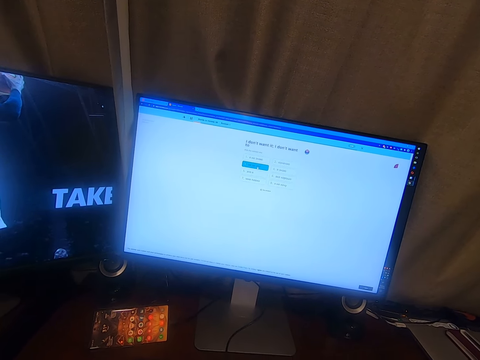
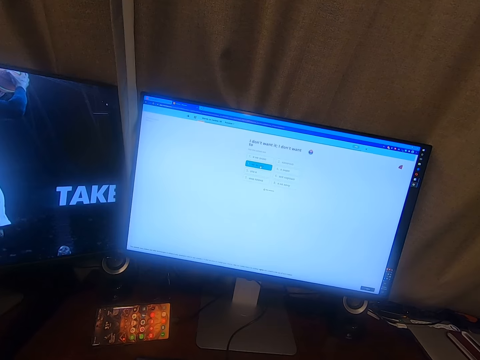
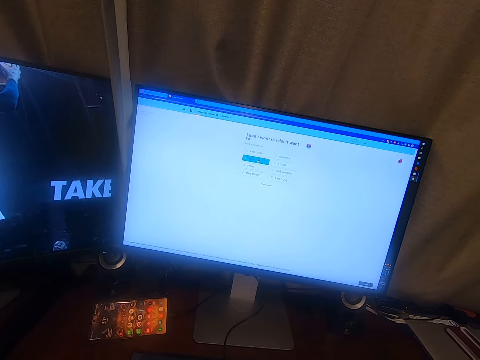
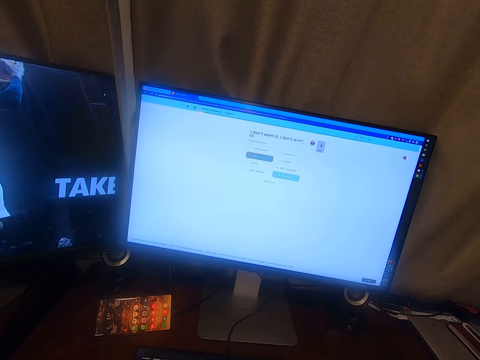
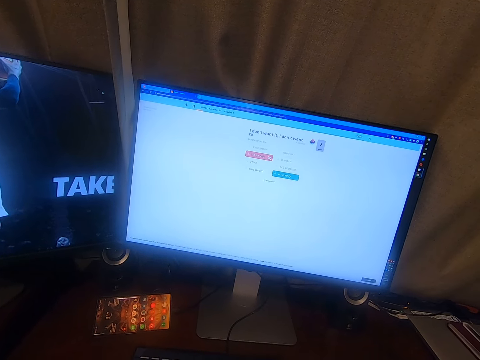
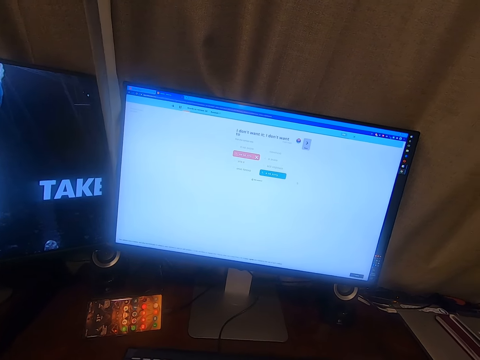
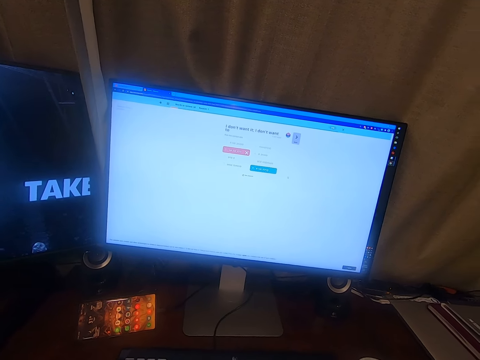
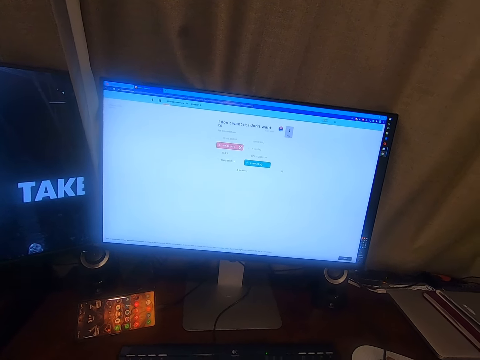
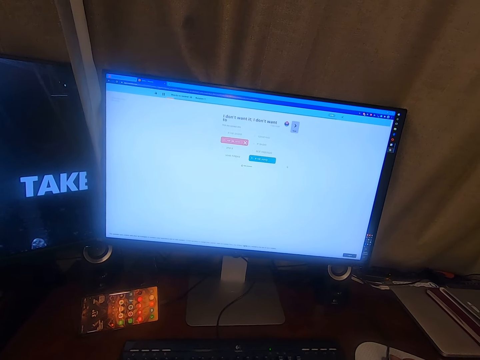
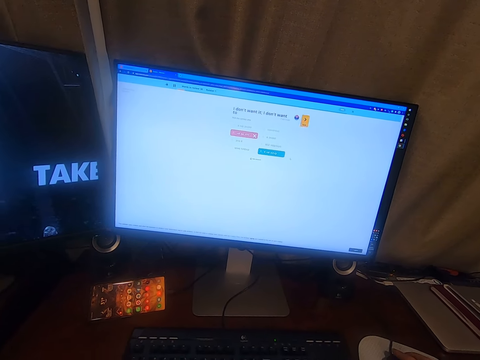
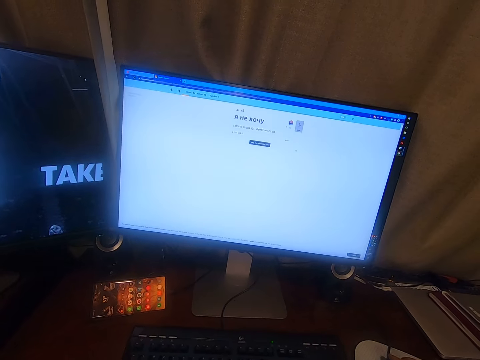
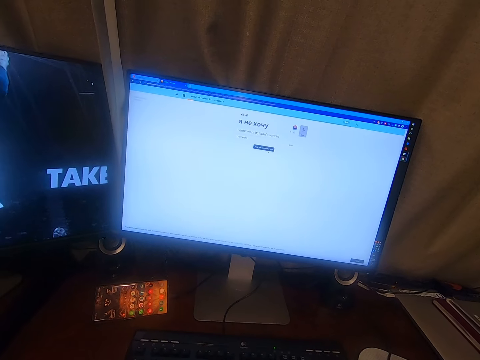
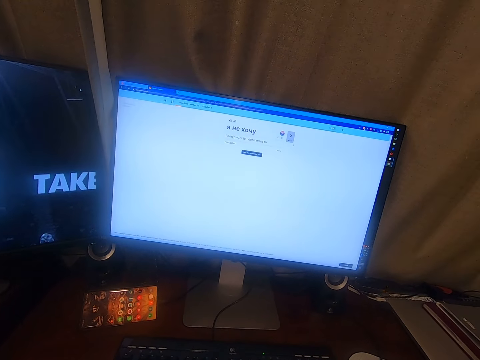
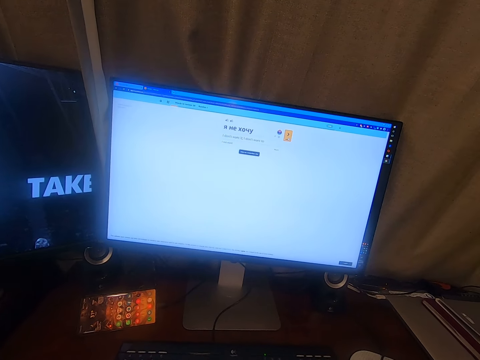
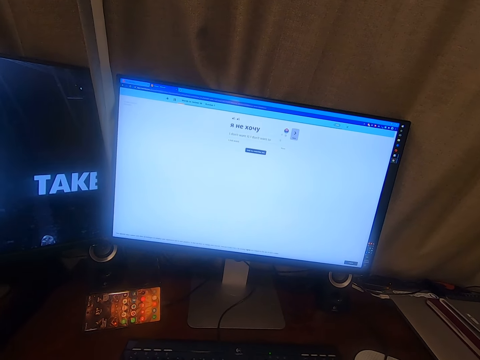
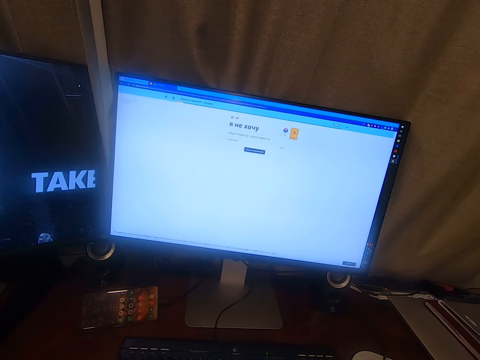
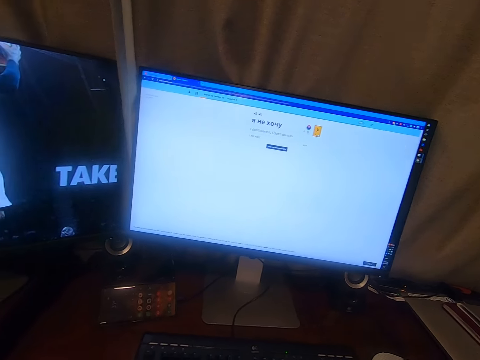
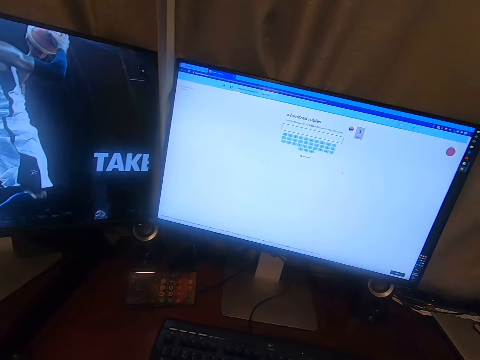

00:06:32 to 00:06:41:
The camera wearer stares at the screen. They operate the computer.

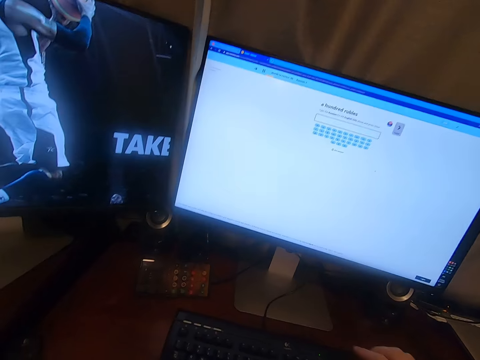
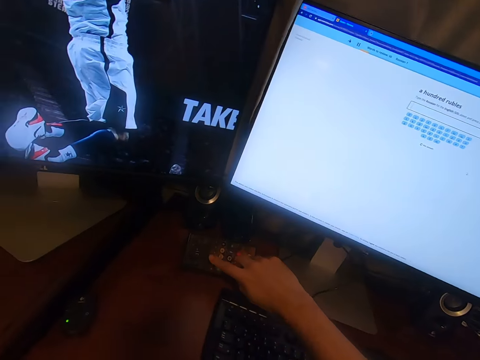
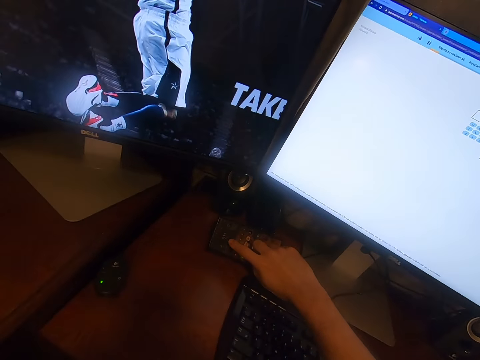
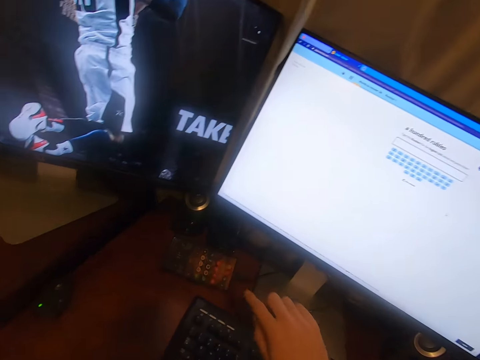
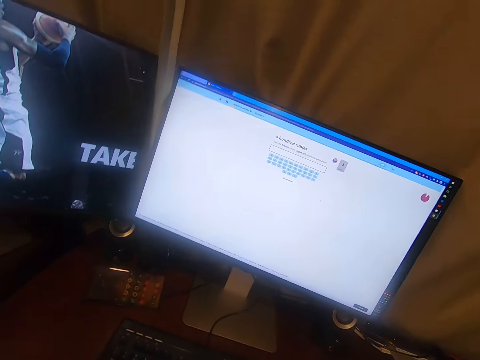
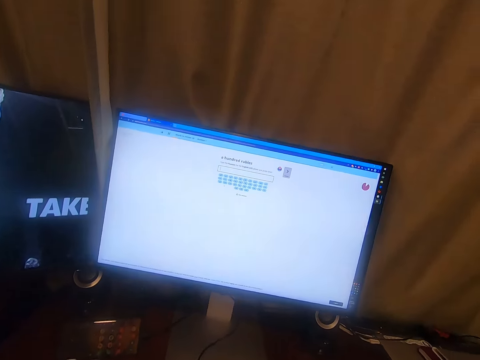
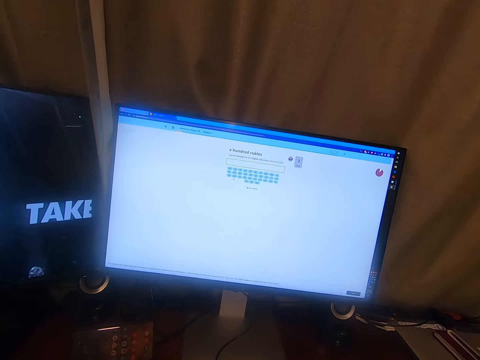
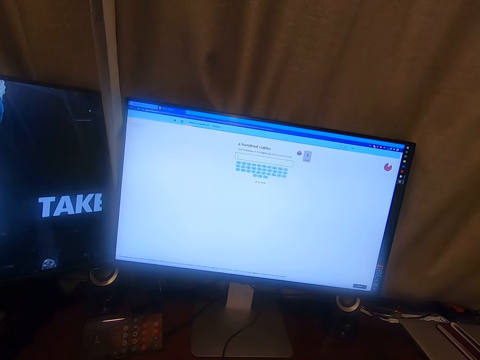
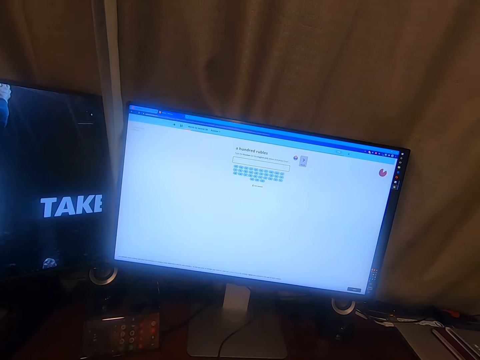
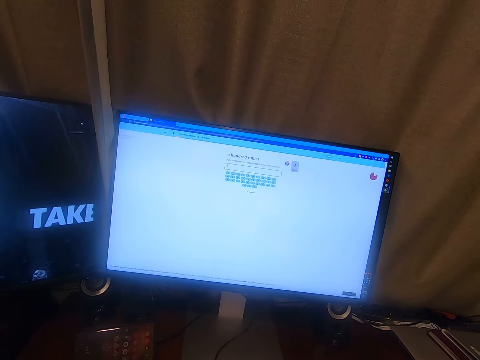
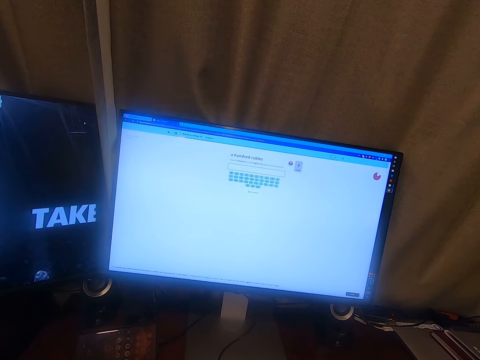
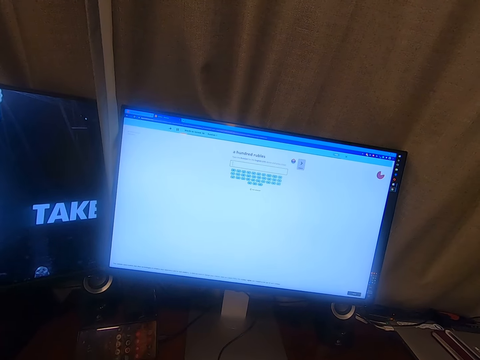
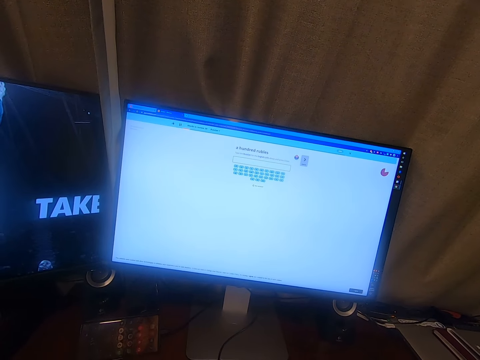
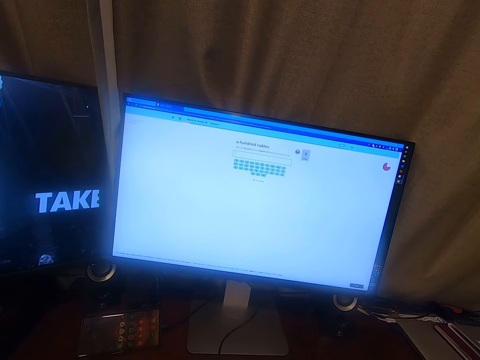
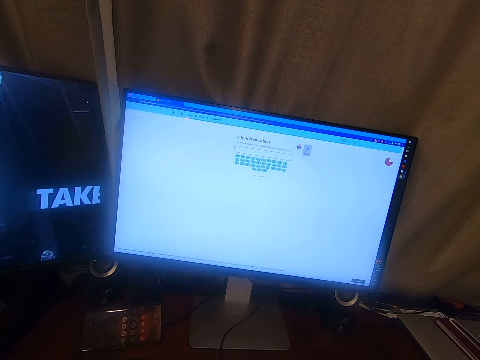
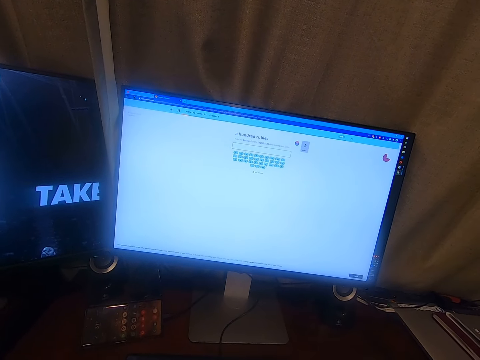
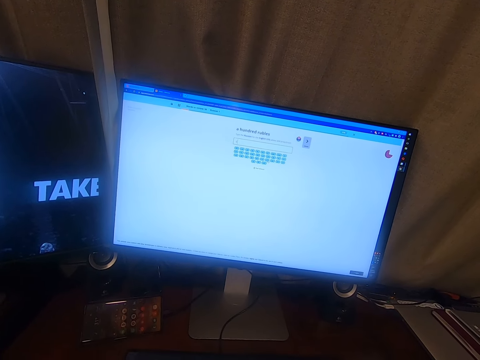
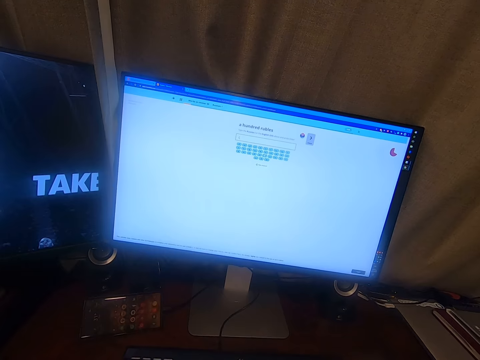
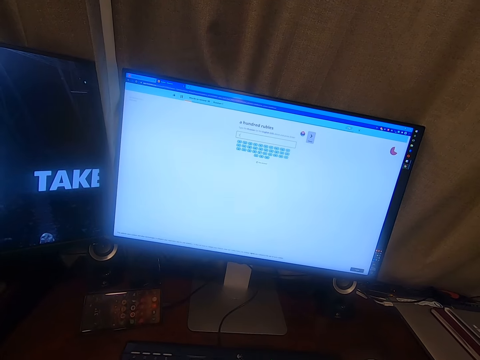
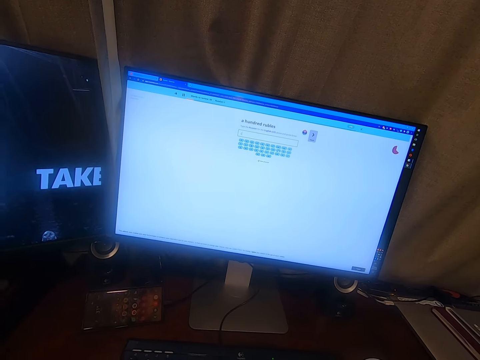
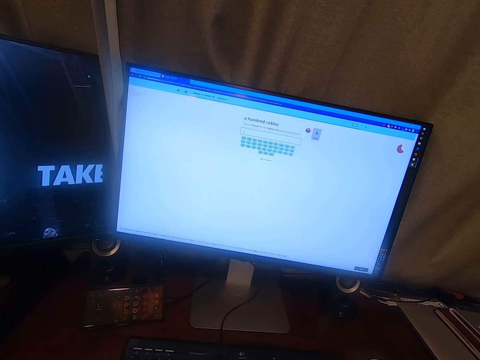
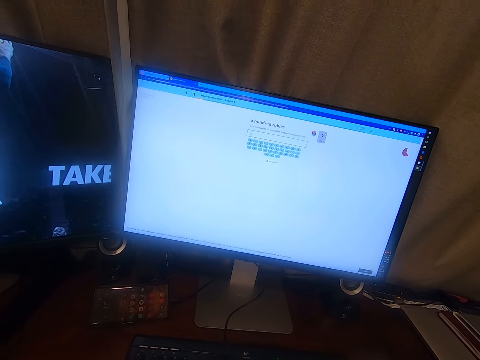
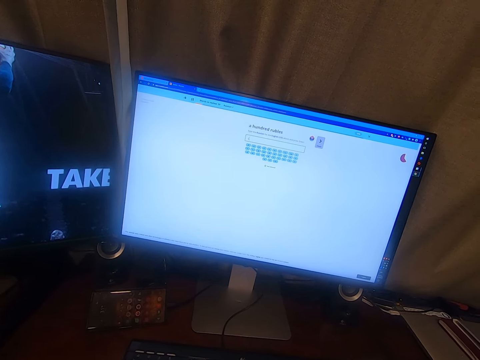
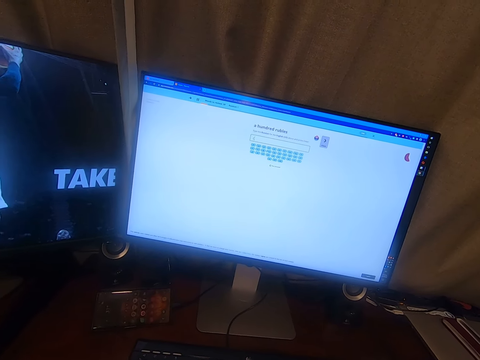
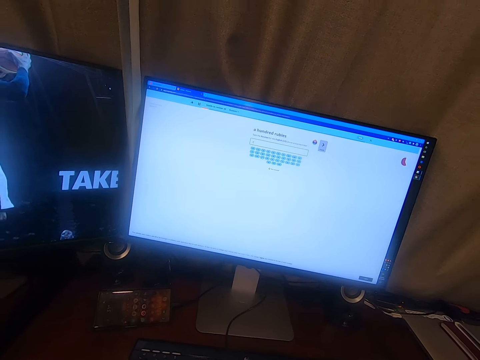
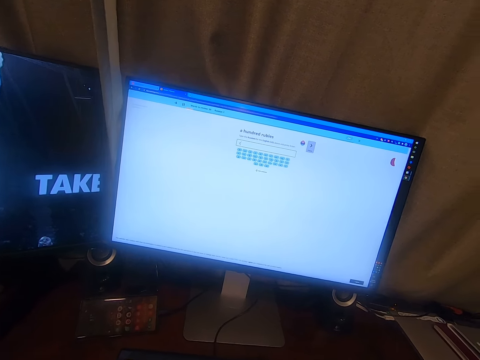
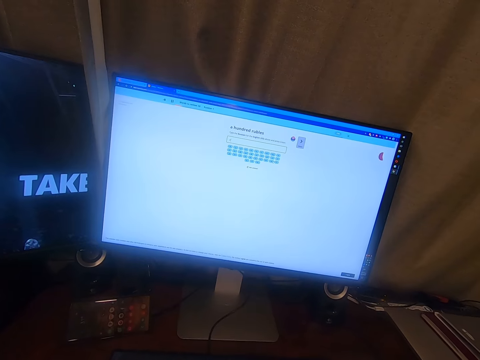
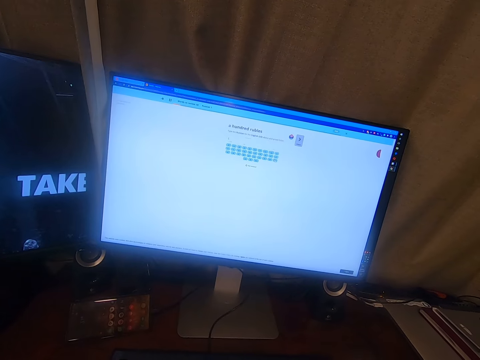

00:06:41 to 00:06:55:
The camera wearer stretches the hand towards the phone. They press a button with a finger. They operate the phone. They touch the mouse. They use the computer. They stare at the screen. They operate the computer.
